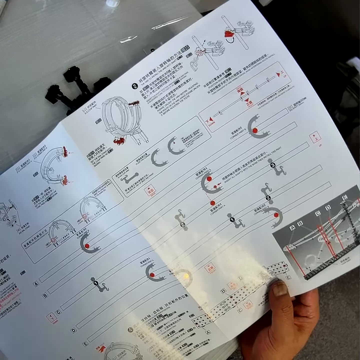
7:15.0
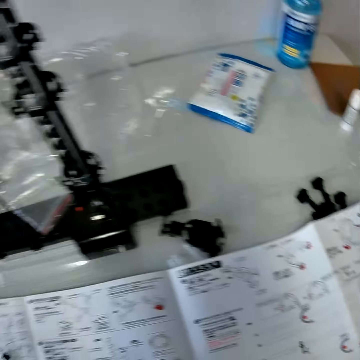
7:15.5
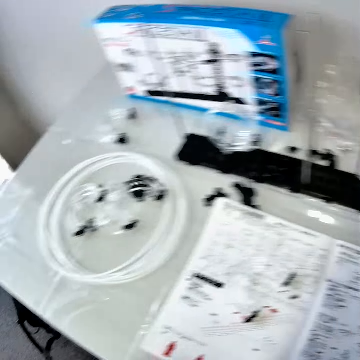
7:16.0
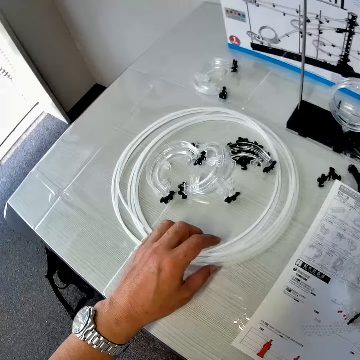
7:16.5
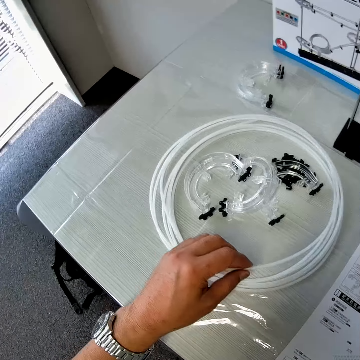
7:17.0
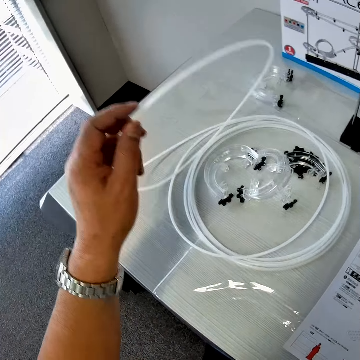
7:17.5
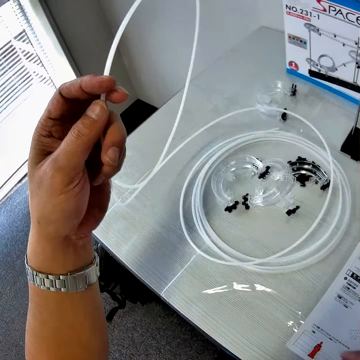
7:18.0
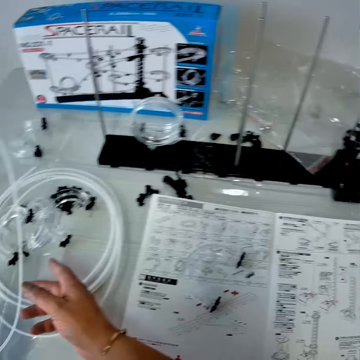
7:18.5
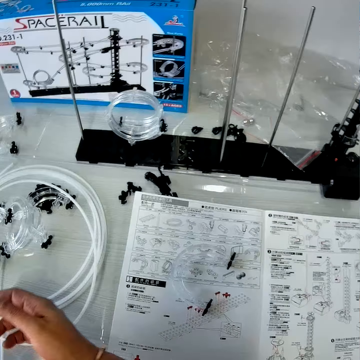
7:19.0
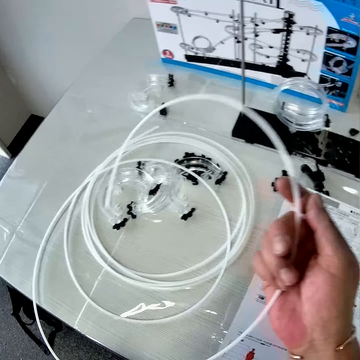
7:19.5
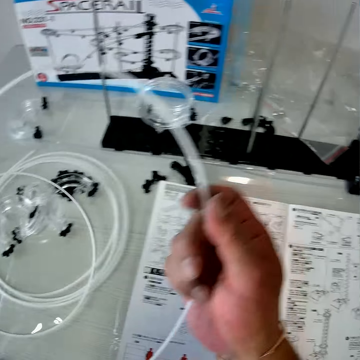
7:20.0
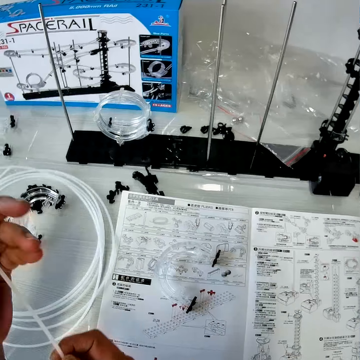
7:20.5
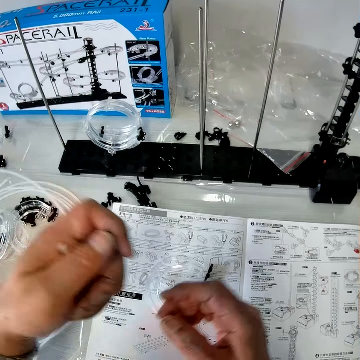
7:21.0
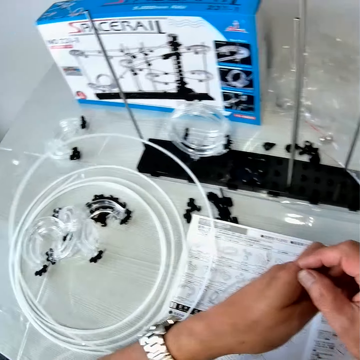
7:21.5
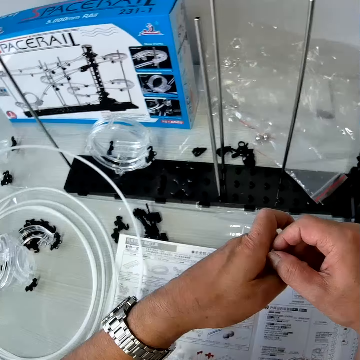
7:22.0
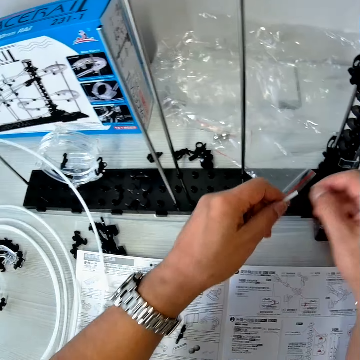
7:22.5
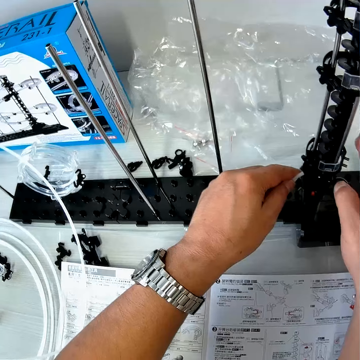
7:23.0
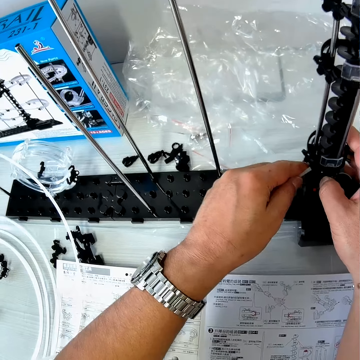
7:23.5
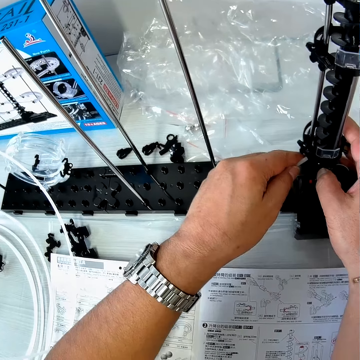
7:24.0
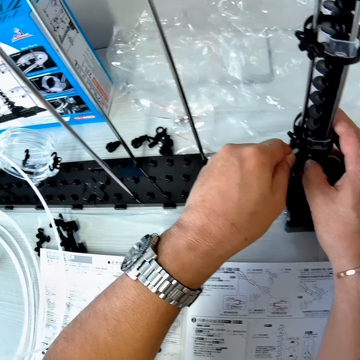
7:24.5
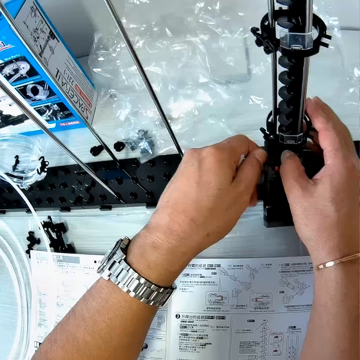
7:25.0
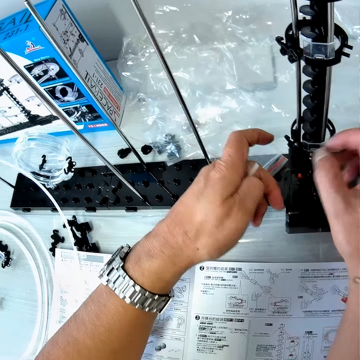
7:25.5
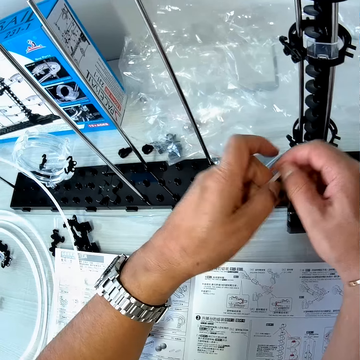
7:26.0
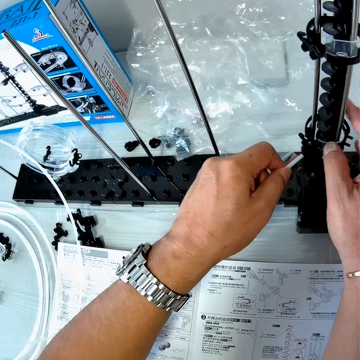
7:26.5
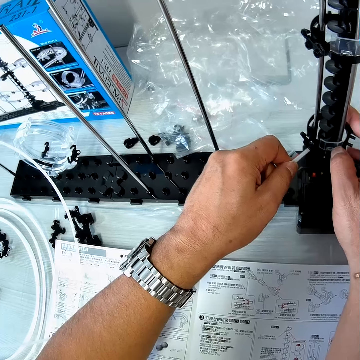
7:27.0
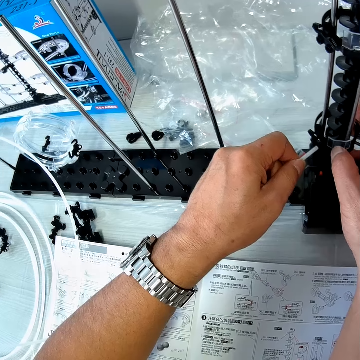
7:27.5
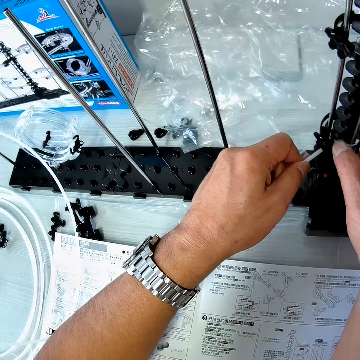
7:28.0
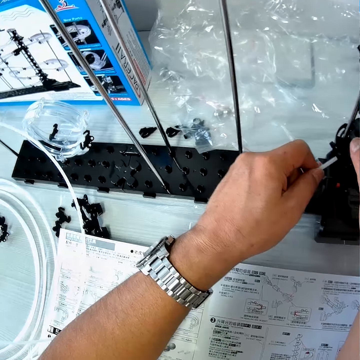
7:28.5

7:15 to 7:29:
The camera wearer unfolds the wire with his hands. He takes the cable. He places the end of the wire in his hand by the mechanical model piece on the table with his hands. He assembles the cable on the space rail.

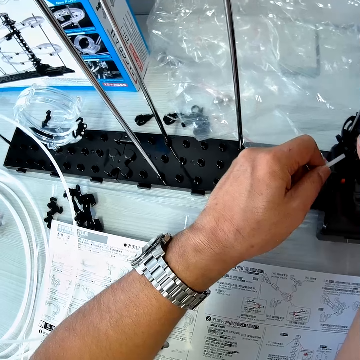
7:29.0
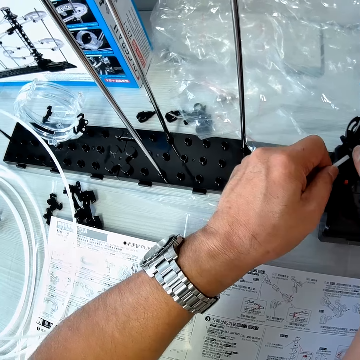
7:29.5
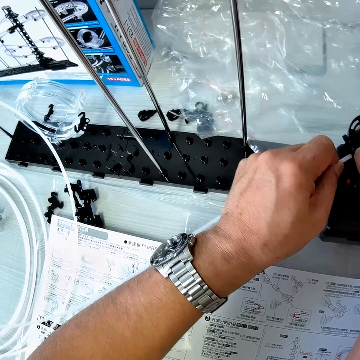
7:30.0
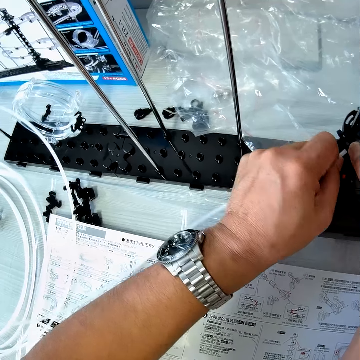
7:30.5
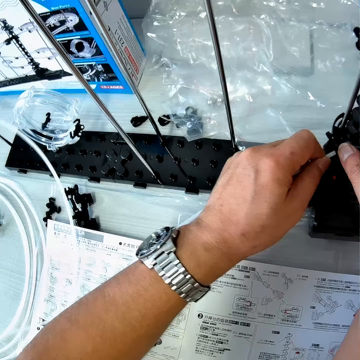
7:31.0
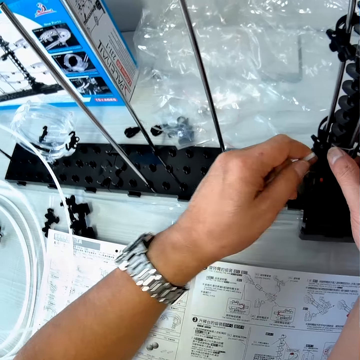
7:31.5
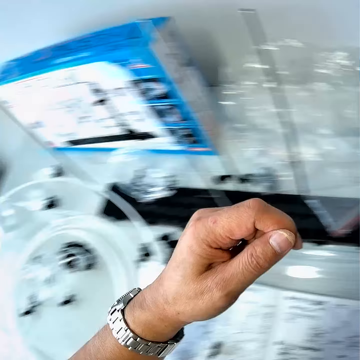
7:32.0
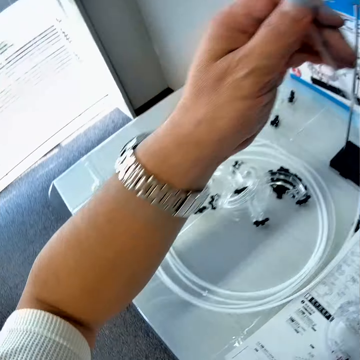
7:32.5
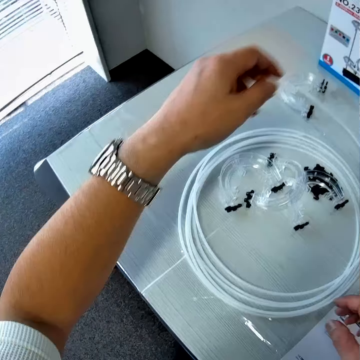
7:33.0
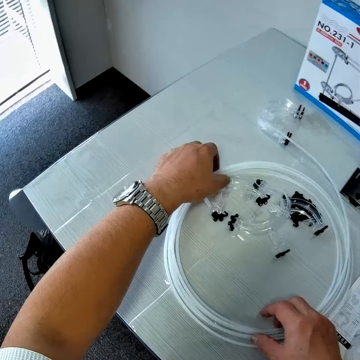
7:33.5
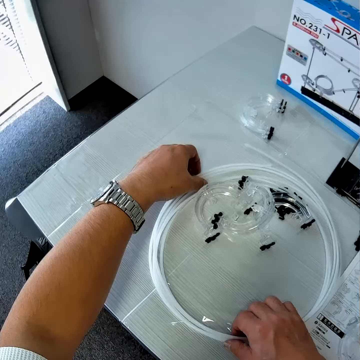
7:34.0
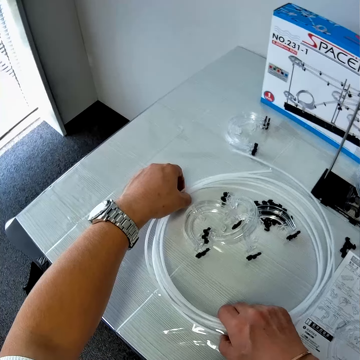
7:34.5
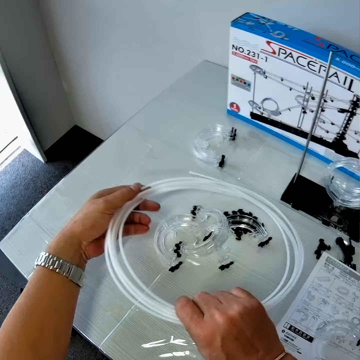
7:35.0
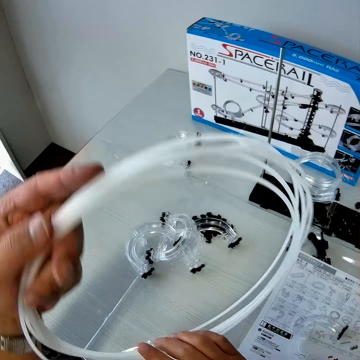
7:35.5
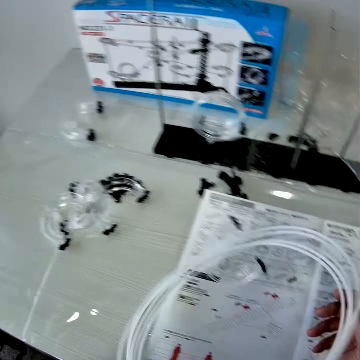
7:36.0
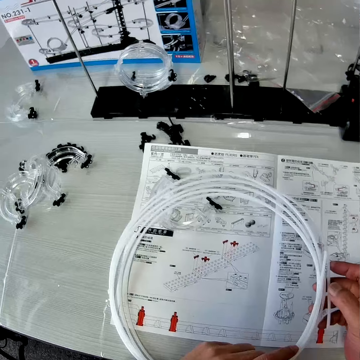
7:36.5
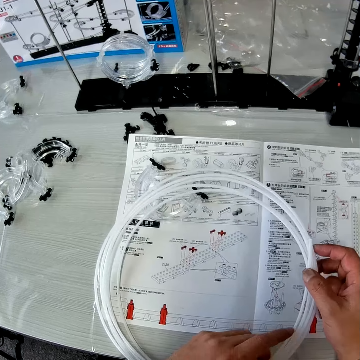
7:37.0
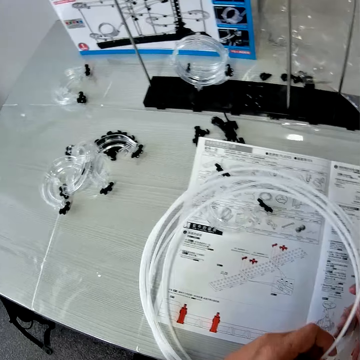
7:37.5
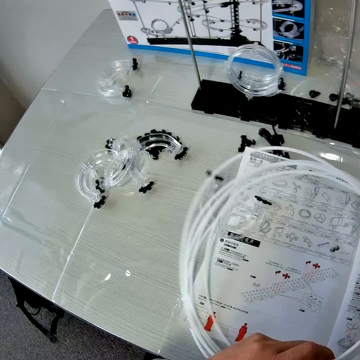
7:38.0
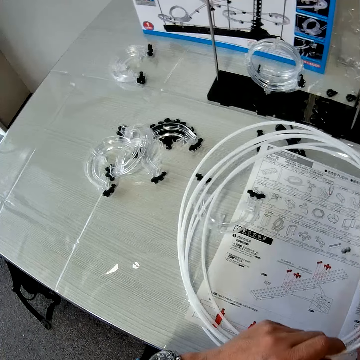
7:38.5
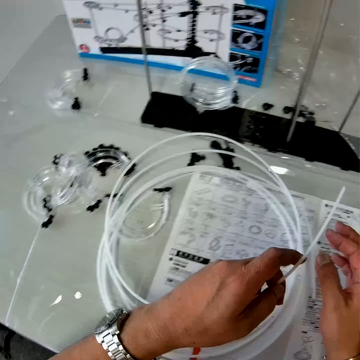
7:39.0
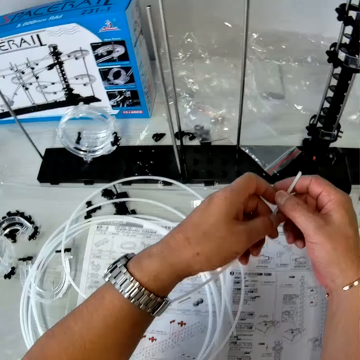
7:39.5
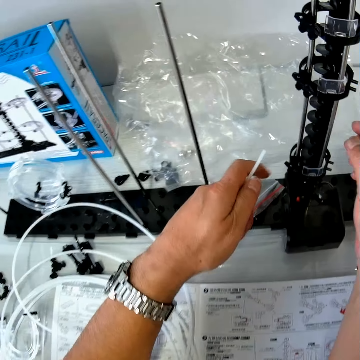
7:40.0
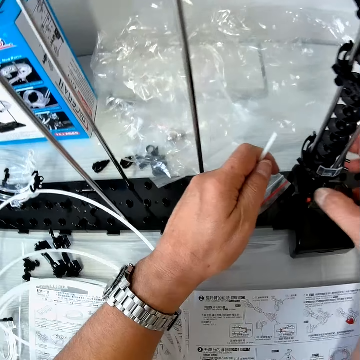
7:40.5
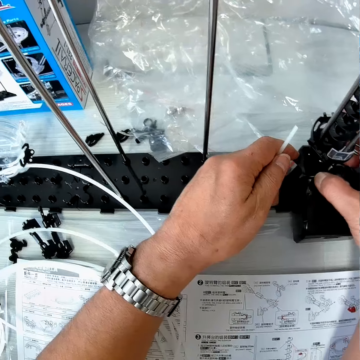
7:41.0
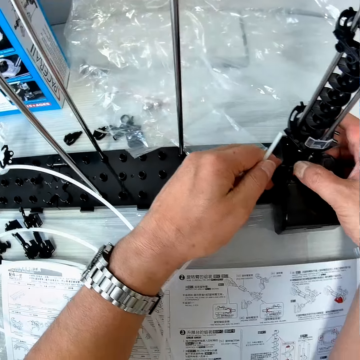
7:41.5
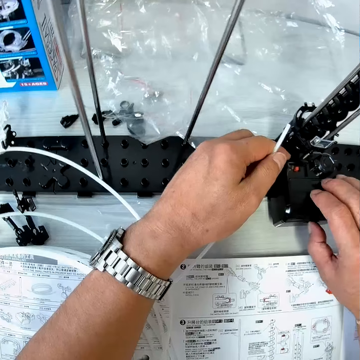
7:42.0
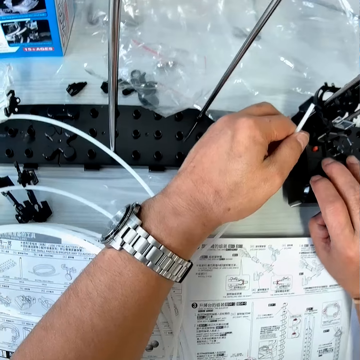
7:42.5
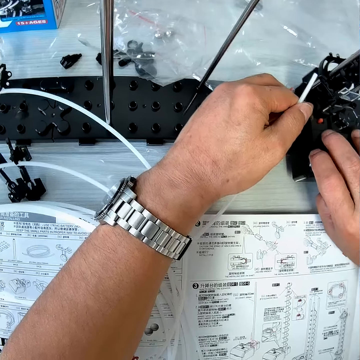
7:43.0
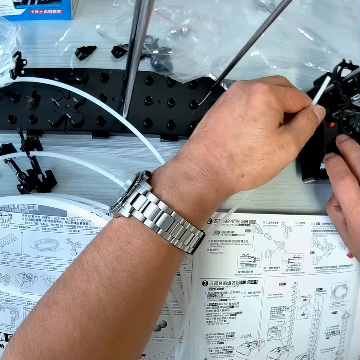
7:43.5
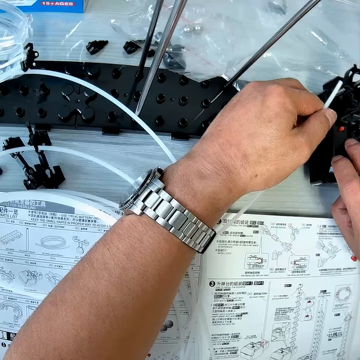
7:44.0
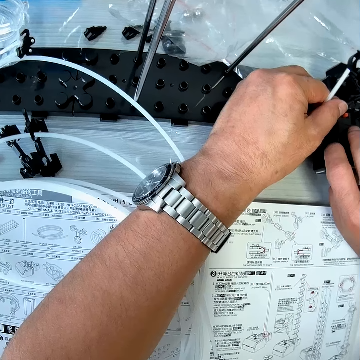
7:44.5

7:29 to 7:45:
The camera wearer removes the wire or cable from the mechanical model on the table. He places the wire on the mechanical model chart on the table with his hands. He takes the cable. He moves the end of the wire towards the mechanical model piece on the table. He handles the mechanical model piece with his right hand. He touches the space rail.

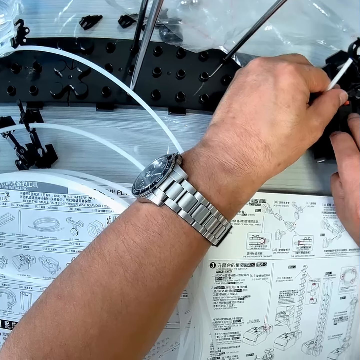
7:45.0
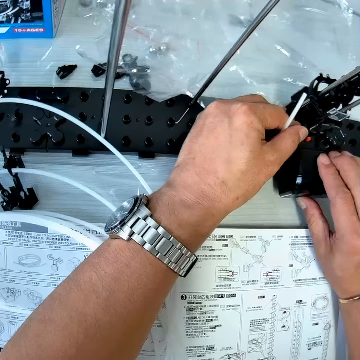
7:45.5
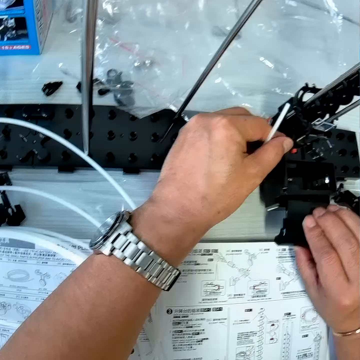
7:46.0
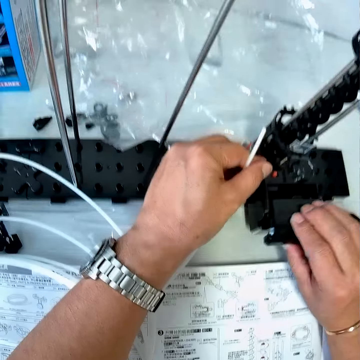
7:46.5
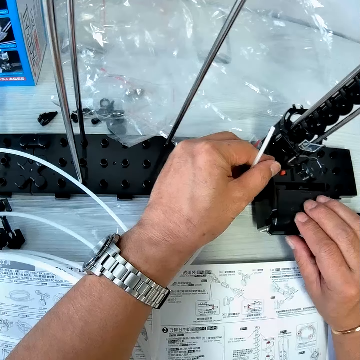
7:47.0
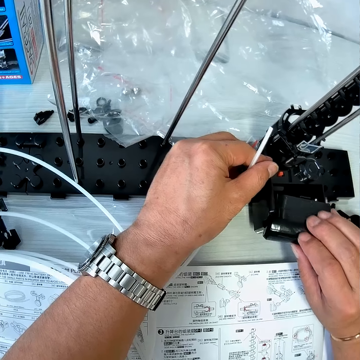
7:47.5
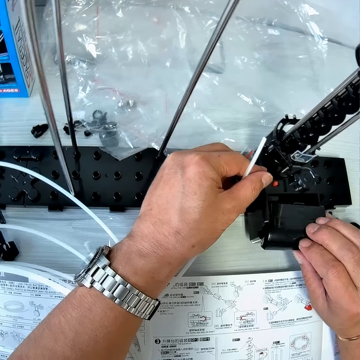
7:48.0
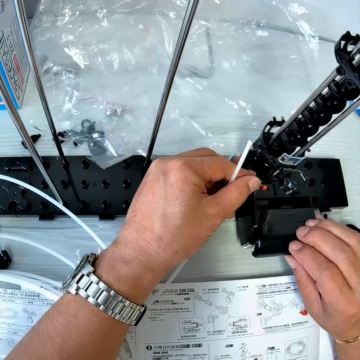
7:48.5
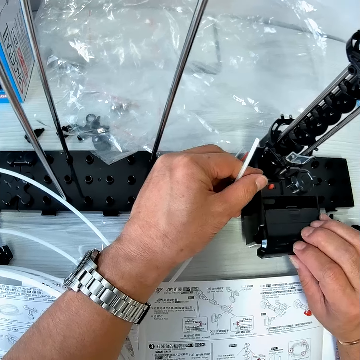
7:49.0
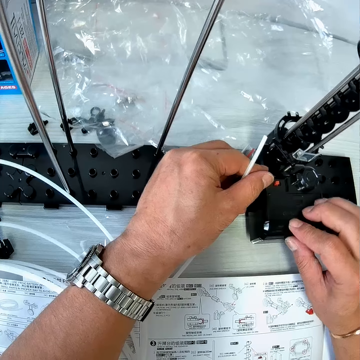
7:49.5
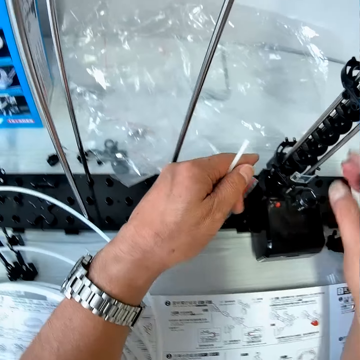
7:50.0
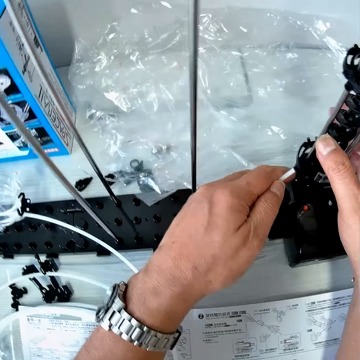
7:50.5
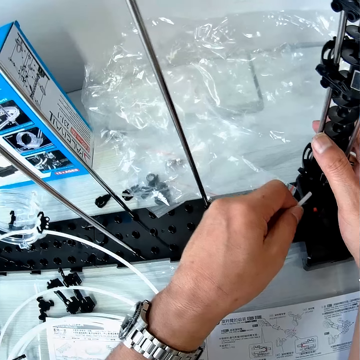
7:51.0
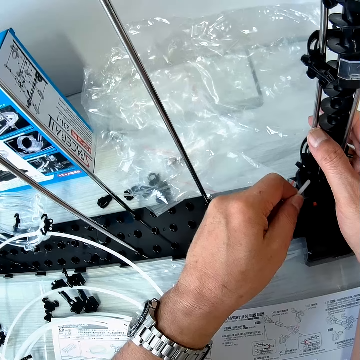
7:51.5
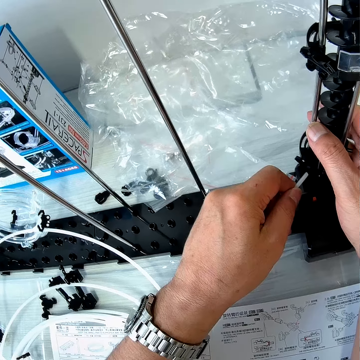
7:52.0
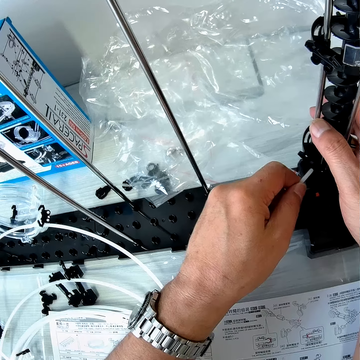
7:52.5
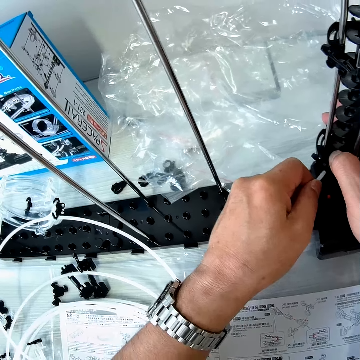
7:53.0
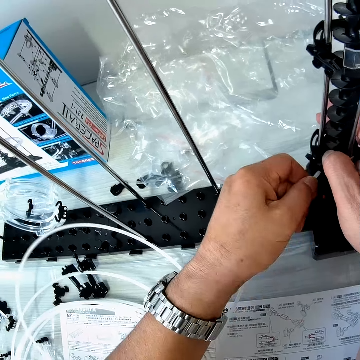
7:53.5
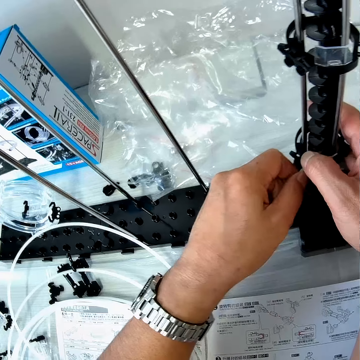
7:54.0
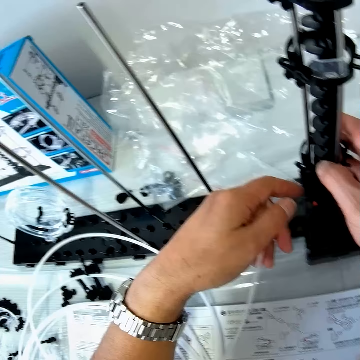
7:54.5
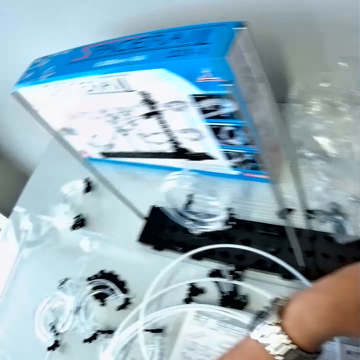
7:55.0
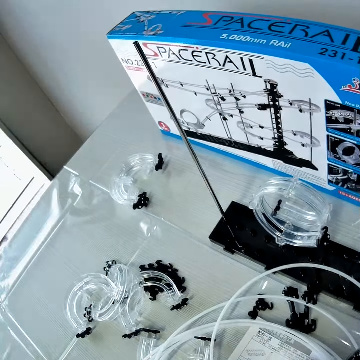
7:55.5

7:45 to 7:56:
The camera wearer dismantles the base. He assembles the base. He inserts the wire or cable into the piece of mechanical model or space rail on the table with his left hand.
